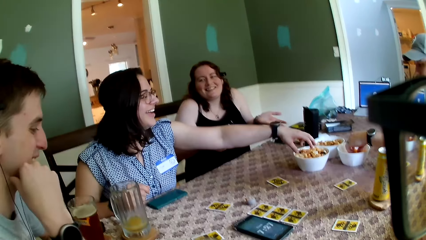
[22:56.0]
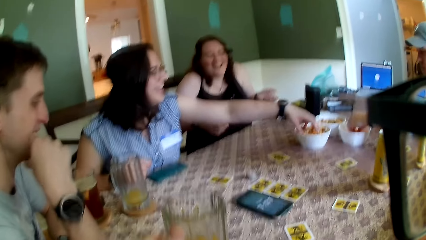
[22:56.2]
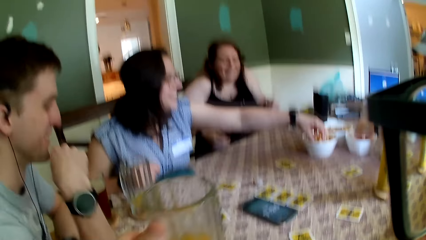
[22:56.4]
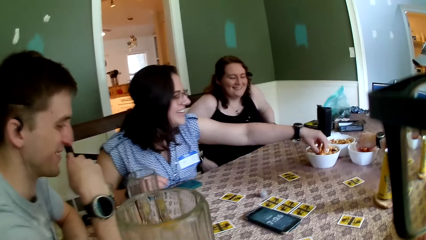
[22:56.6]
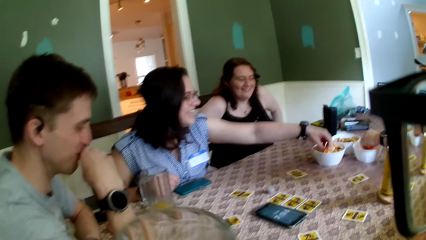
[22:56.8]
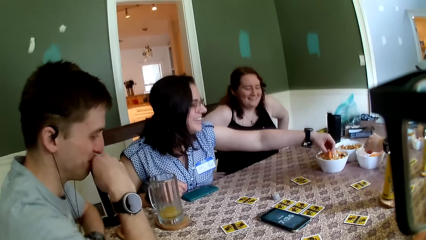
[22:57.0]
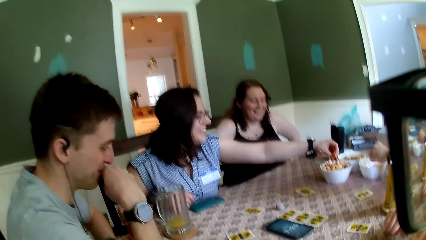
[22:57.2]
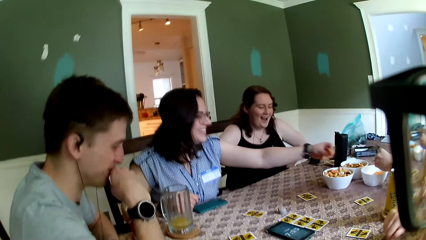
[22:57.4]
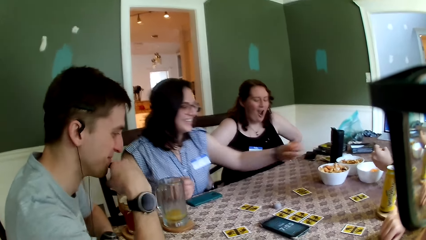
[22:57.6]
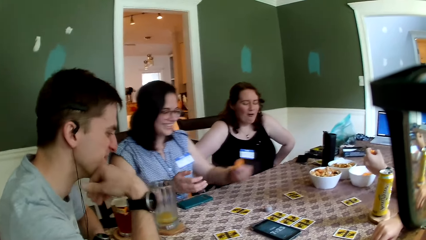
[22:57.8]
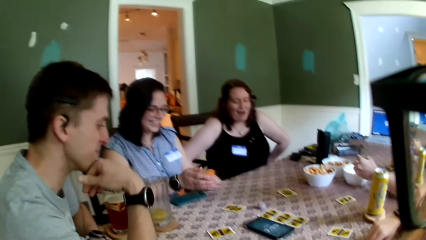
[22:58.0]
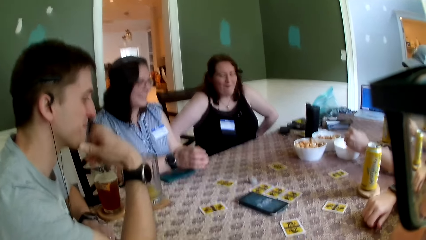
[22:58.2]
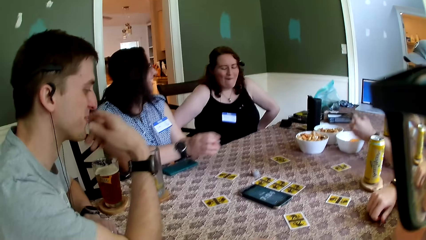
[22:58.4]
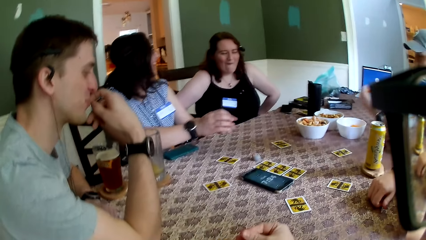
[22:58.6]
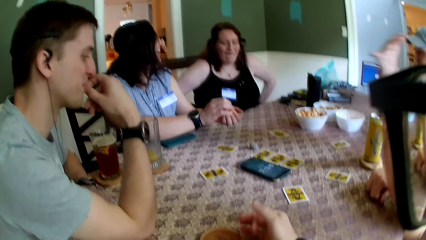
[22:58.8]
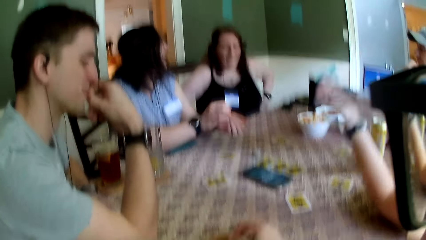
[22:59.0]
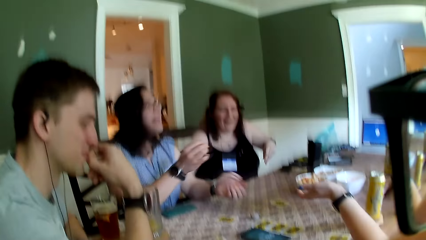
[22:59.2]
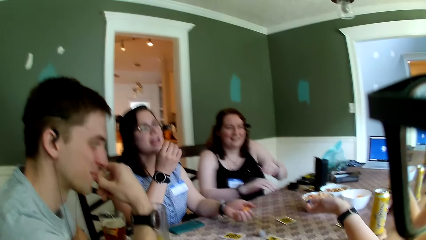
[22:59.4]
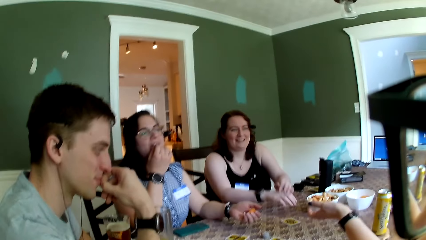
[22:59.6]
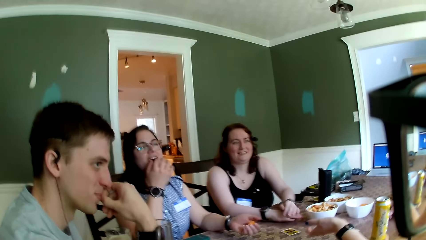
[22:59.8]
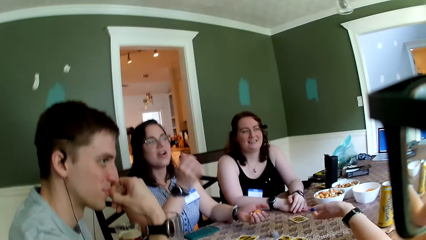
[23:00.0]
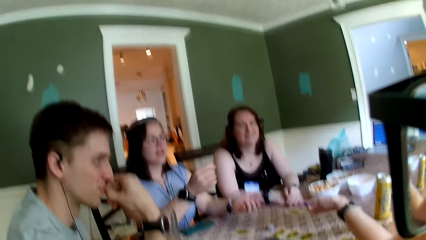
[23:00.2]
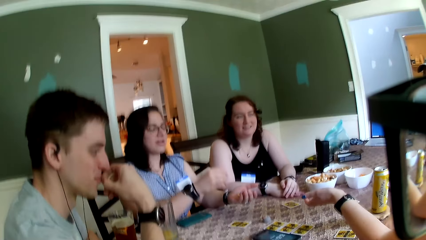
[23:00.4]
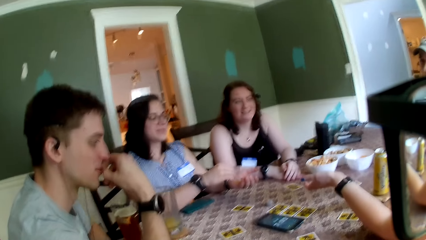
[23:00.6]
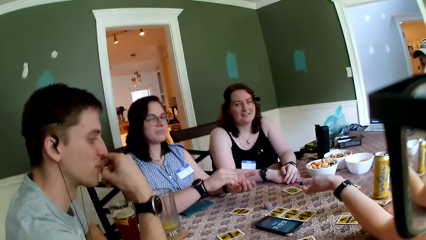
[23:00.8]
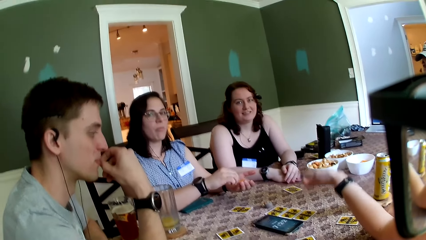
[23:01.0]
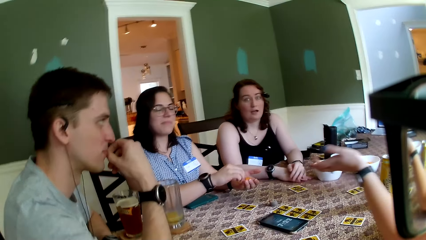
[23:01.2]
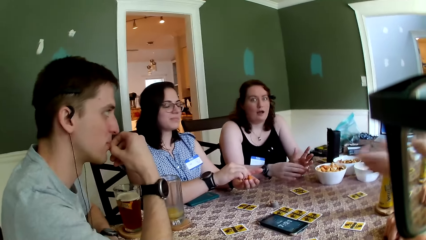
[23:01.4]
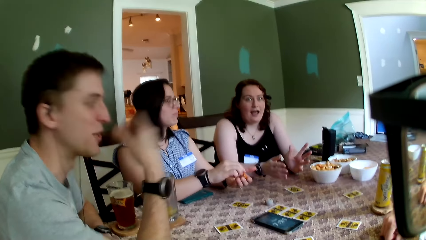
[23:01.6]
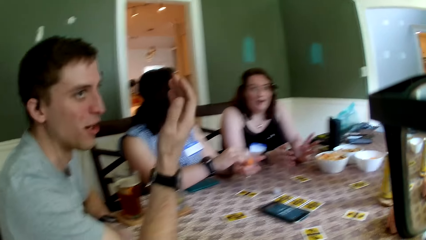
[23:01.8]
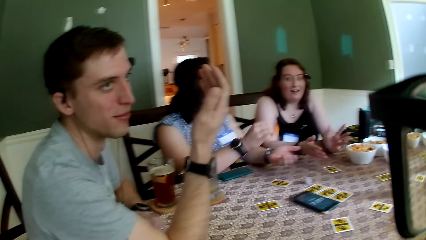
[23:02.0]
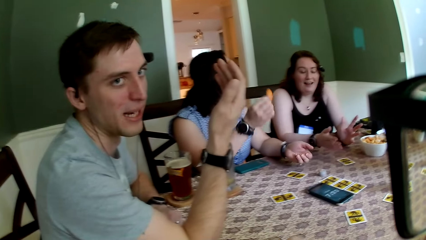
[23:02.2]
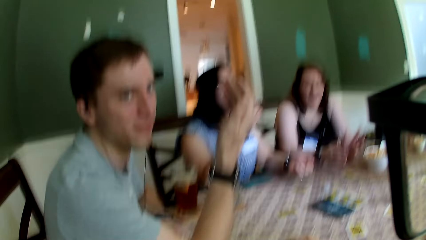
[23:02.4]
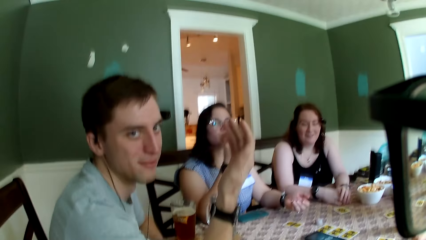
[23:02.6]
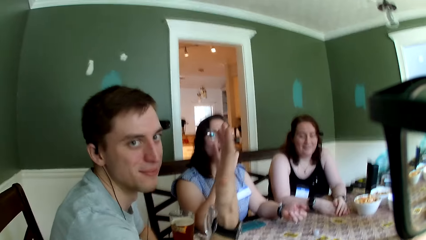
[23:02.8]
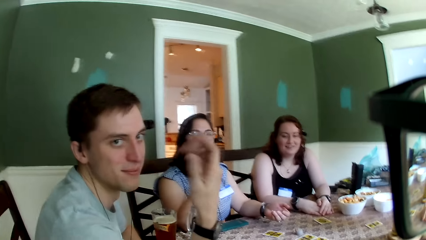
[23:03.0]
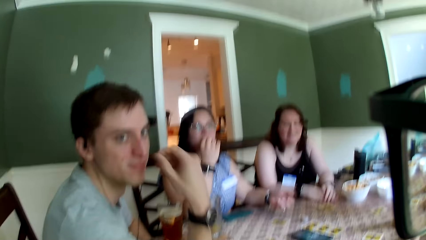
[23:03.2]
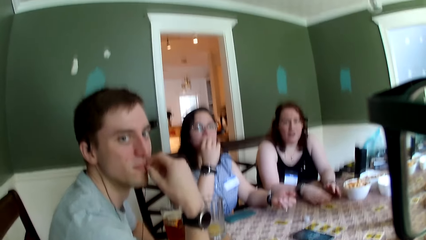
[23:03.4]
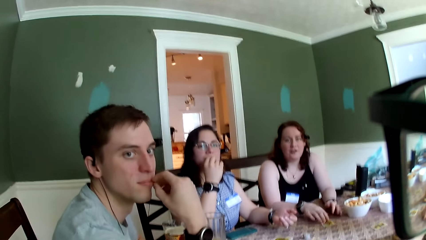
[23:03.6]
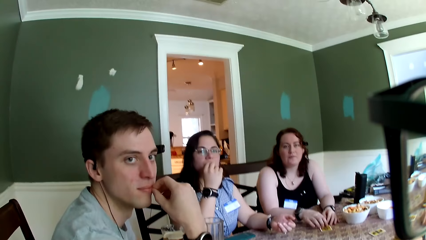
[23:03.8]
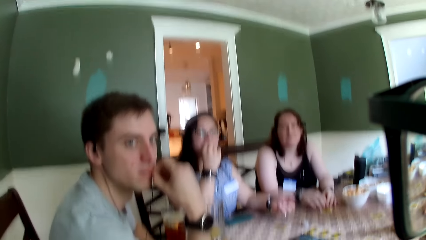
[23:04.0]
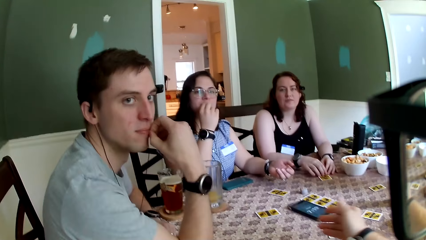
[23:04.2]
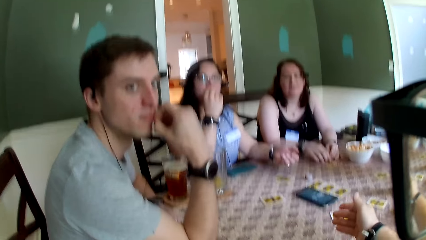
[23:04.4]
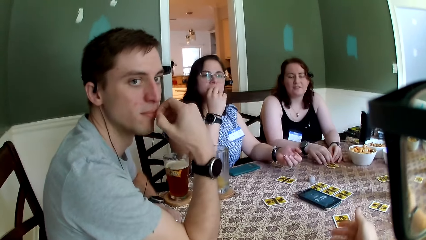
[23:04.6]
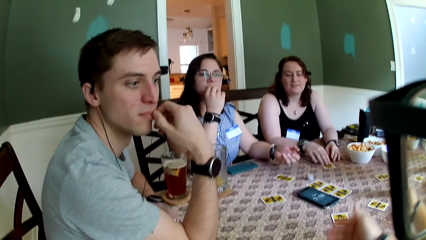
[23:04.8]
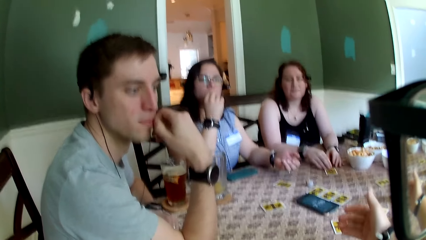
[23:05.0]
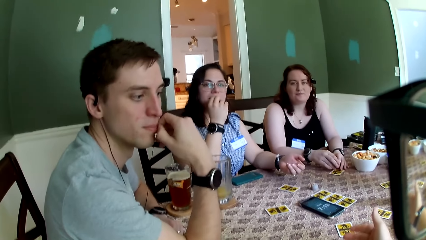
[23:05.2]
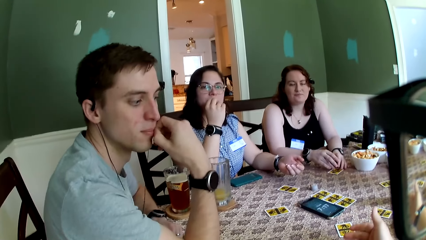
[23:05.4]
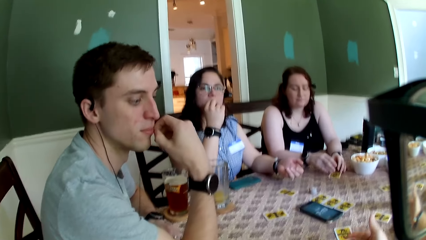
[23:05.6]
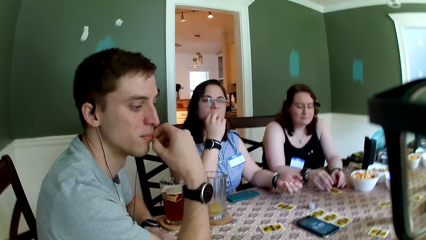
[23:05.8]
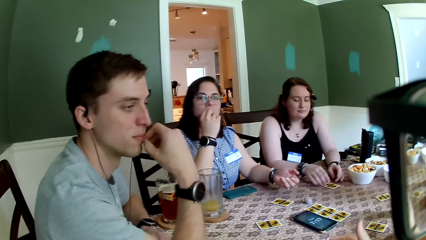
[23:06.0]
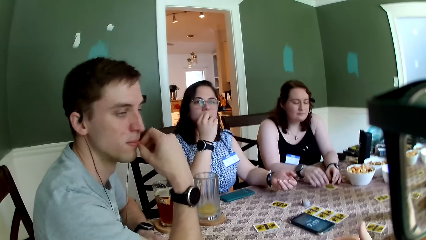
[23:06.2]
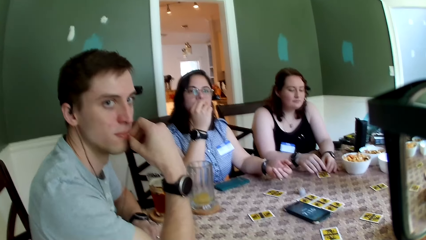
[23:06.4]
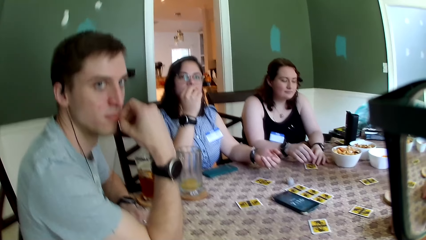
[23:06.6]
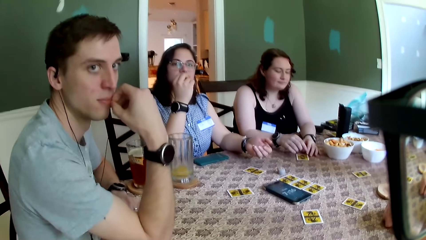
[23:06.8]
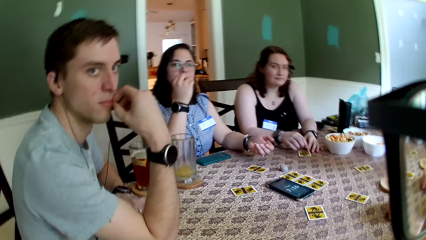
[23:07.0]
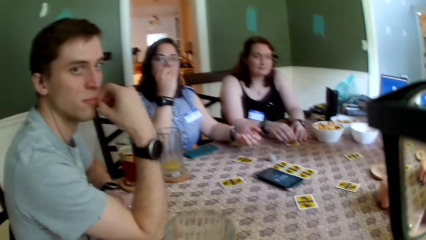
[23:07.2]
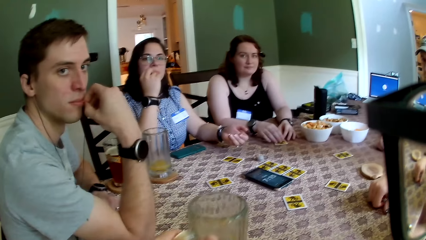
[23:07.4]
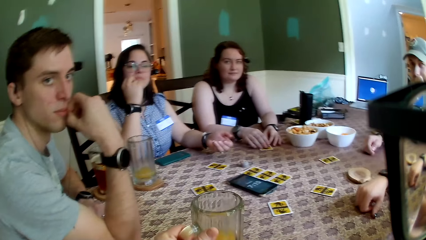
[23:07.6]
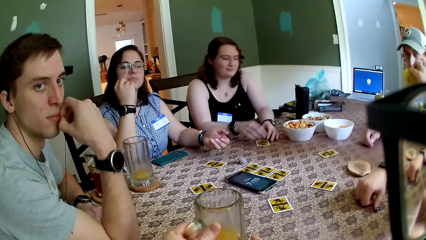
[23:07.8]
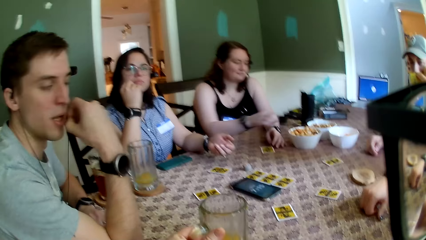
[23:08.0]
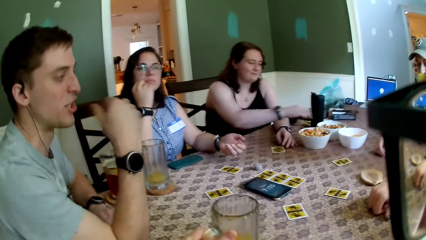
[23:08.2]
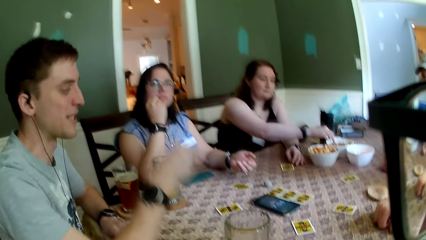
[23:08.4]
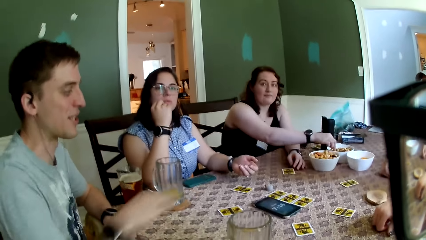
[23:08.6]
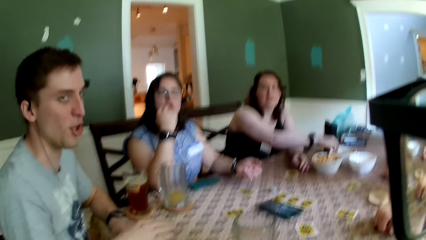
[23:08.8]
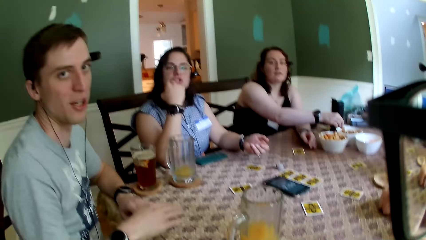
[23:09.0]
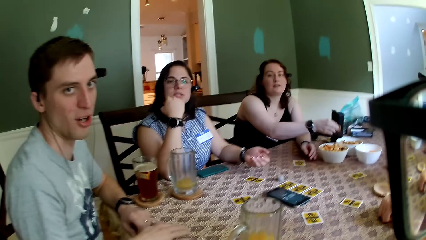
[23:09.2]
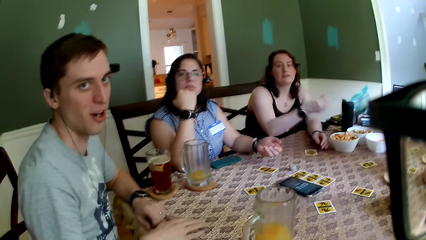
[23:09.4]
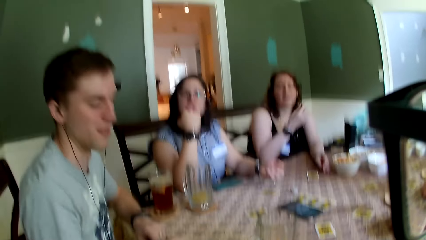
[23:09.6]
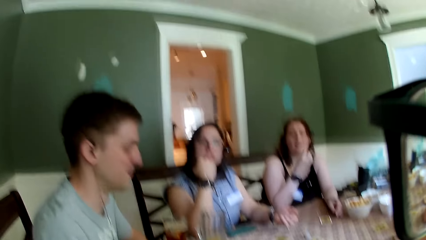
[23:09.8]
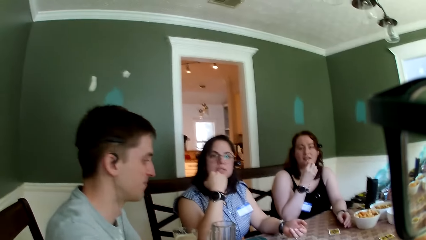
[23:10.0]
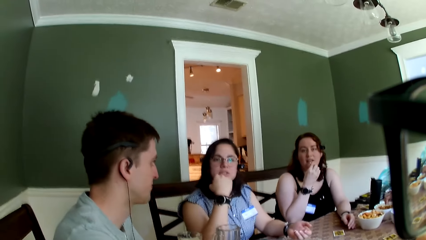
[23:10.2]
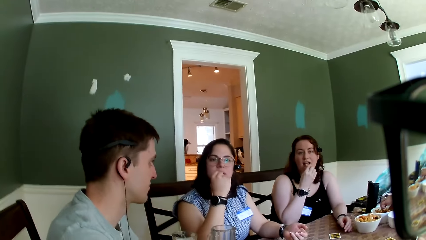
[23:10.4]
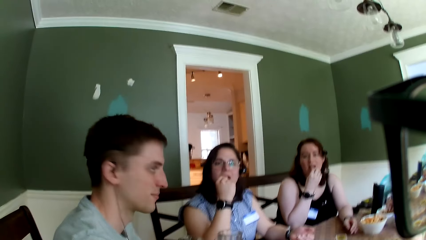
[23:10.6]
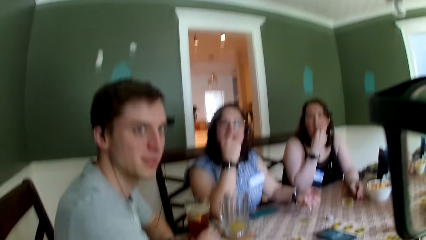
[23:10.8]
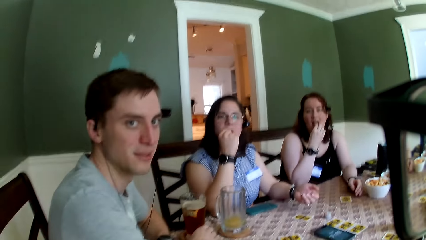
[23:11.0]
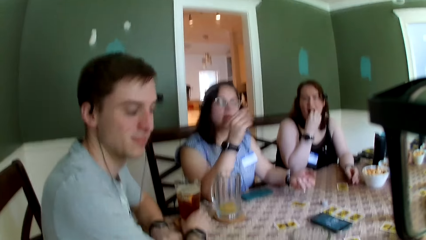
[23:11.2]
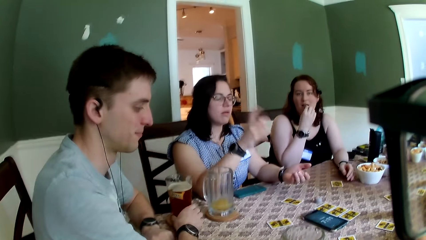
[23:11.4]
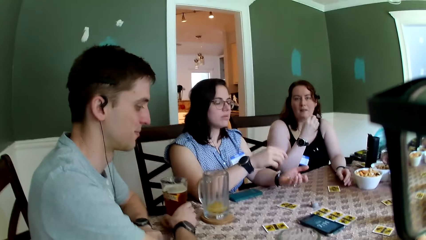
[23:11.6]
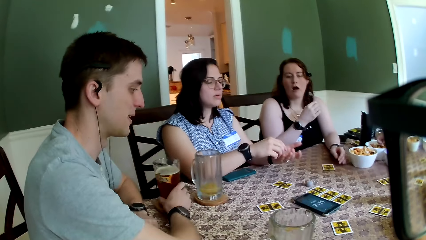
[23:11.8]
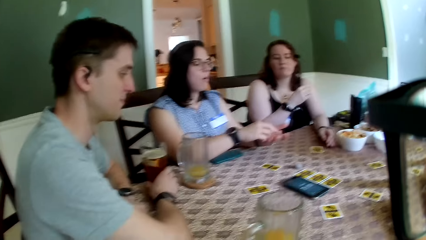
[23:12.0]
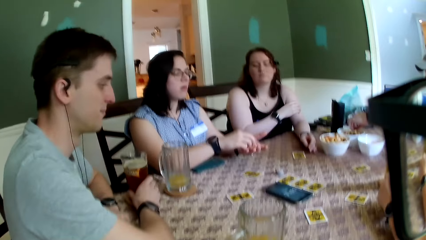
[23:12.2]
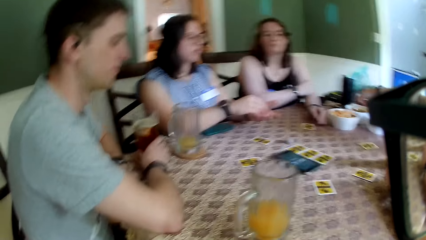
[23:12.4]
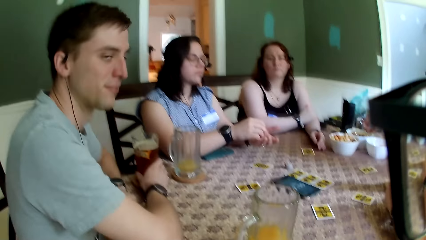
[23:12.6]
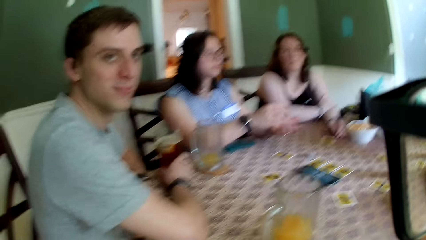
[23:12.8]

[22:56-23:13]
A woman picks some snacks from a snack bowl on the table with her left hand. The camera wearer carries his glass cup of juice from a coaster on the table with his left hand. He drinks the drink. Another woman gesticulates with her left hand. The first woman picks a snack from her left hand with her right hand. A man puts the cheese puffs in his left hand in his mouth. The first woman puts the snack in her right hand in her mouth and picks a snack from her left hand with her right hand. Another man converses with the camera wearer. The first woman puts the snack in her right hand in her mouth. A third woman plays with a card on the table with both hands. The camera wearer gesticulates with his right hand. The other man touches the mouth. The camera wearer places the glass cup in his left hand on the coaster on the table. The second woman sips from a can of juice in her left hand. The third woman picks a snack from the snack bowl with her right hand and puts the snack in her right hand in her mouth. The first woman picks a snack from her left hand with her right hand.
